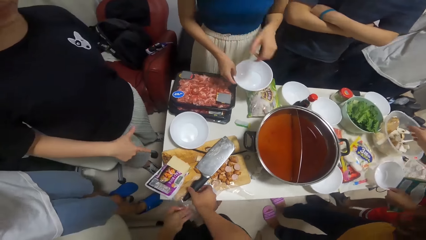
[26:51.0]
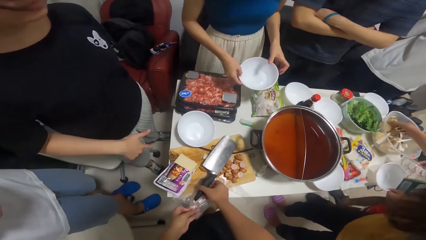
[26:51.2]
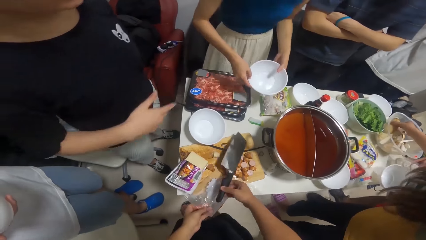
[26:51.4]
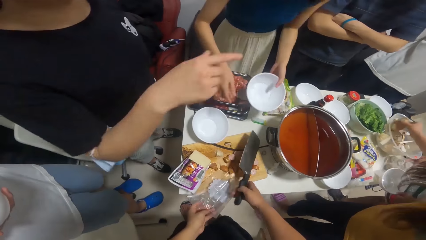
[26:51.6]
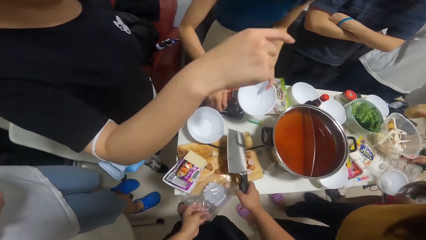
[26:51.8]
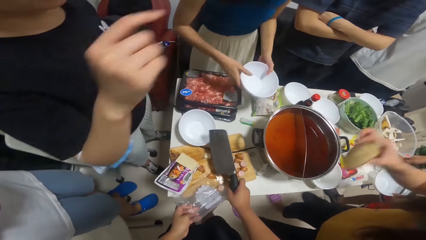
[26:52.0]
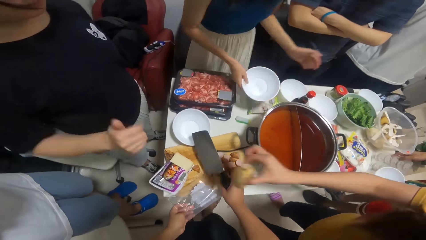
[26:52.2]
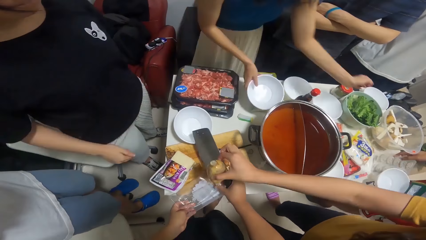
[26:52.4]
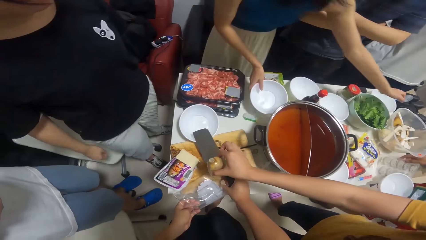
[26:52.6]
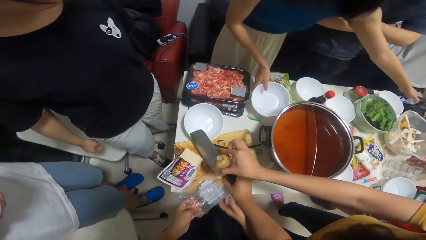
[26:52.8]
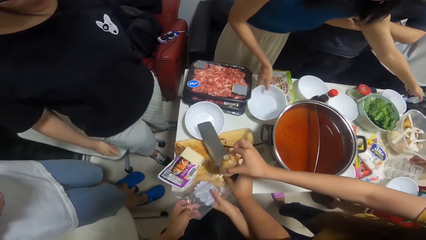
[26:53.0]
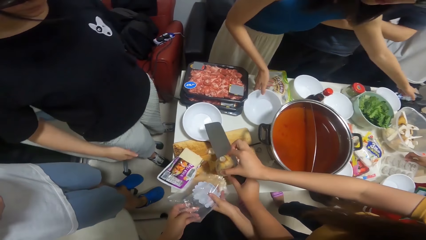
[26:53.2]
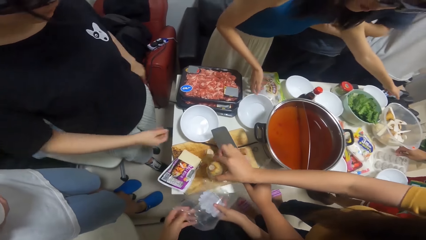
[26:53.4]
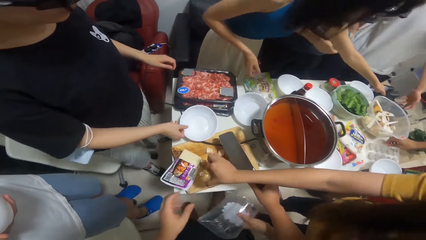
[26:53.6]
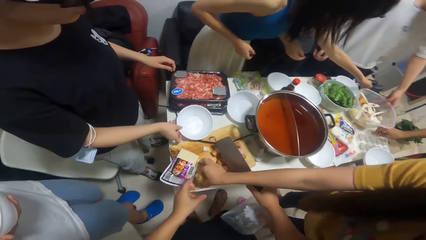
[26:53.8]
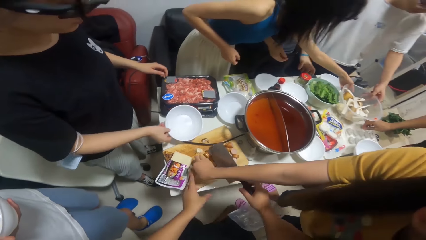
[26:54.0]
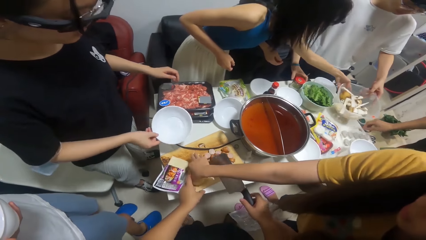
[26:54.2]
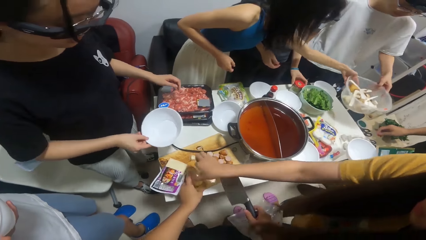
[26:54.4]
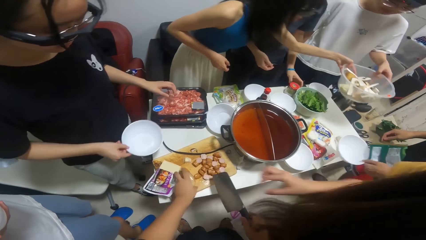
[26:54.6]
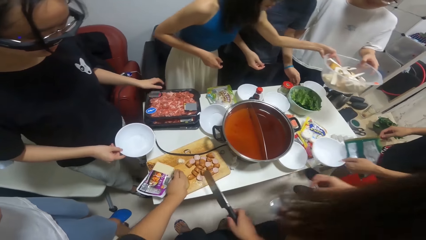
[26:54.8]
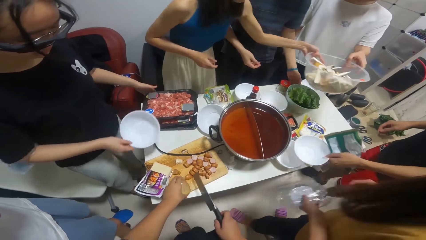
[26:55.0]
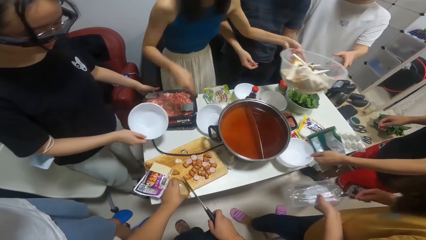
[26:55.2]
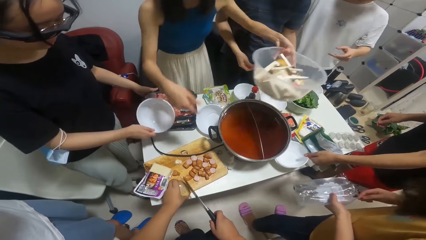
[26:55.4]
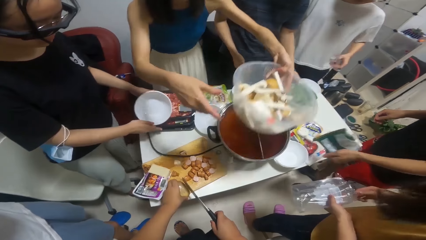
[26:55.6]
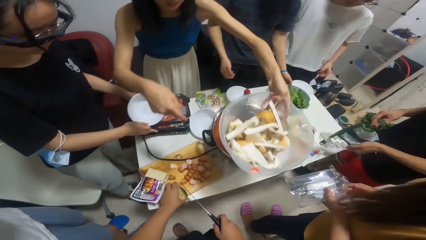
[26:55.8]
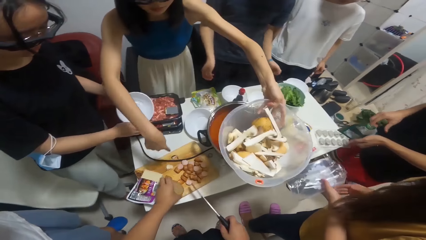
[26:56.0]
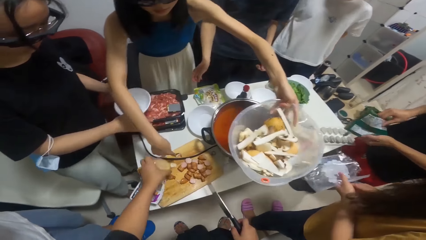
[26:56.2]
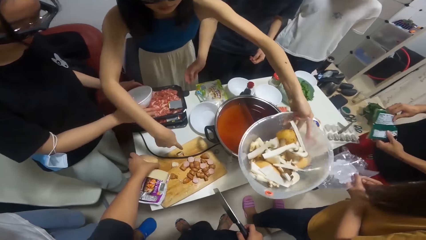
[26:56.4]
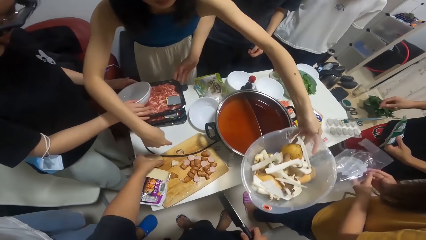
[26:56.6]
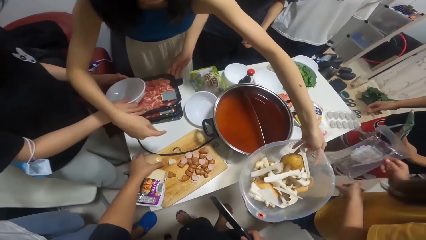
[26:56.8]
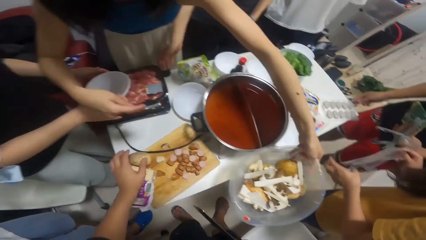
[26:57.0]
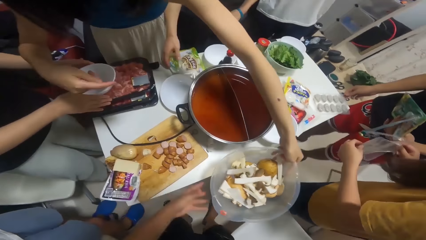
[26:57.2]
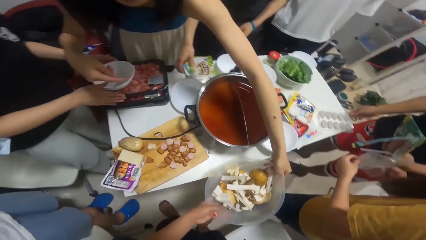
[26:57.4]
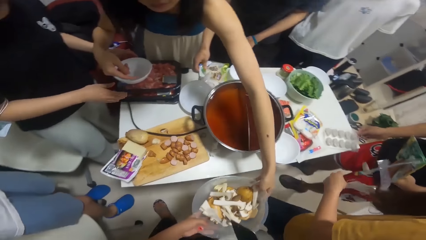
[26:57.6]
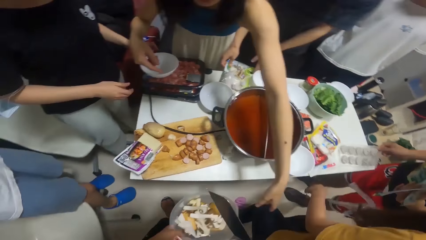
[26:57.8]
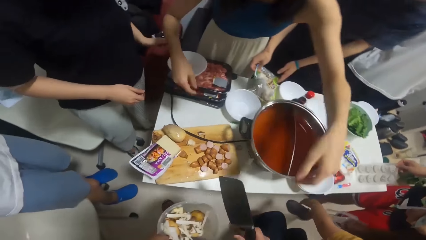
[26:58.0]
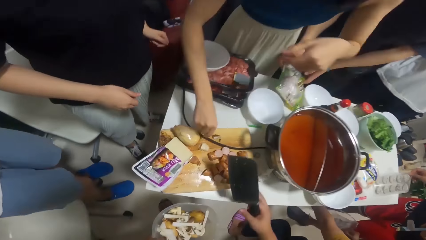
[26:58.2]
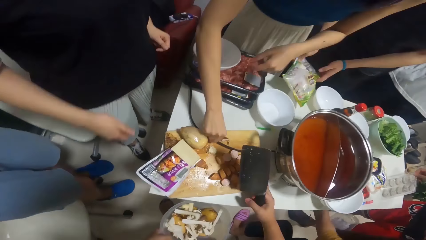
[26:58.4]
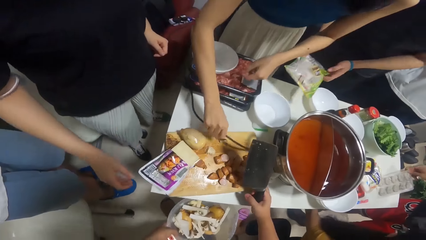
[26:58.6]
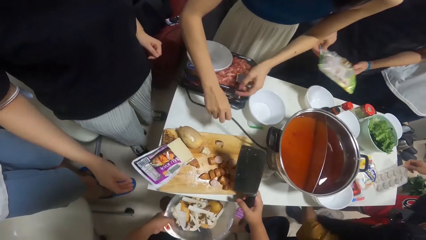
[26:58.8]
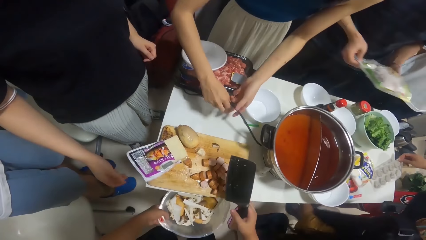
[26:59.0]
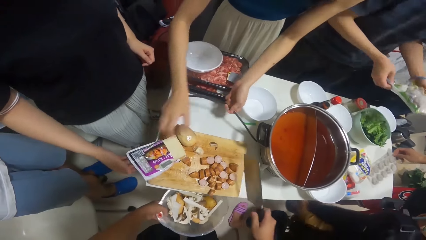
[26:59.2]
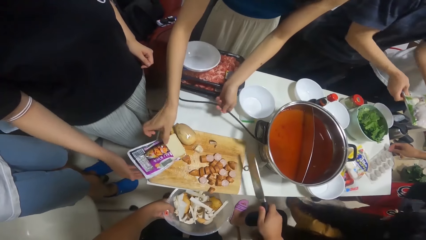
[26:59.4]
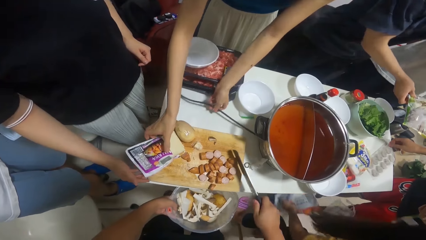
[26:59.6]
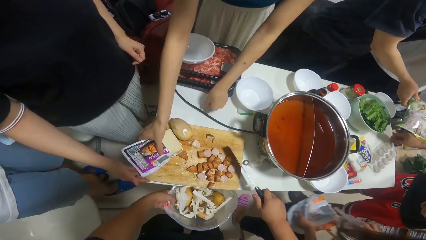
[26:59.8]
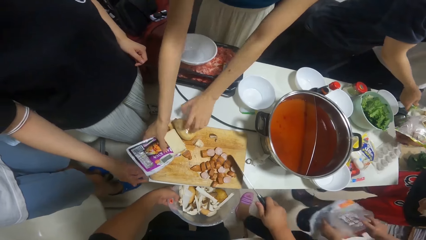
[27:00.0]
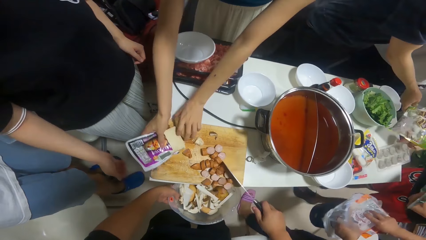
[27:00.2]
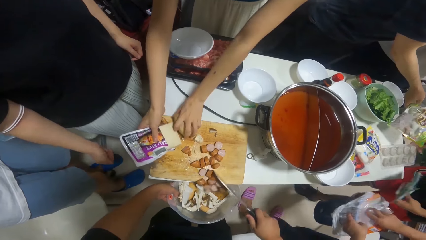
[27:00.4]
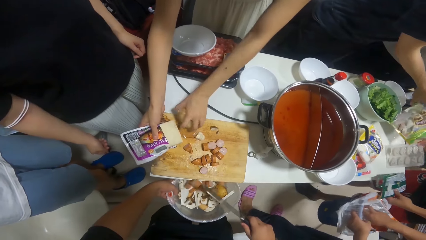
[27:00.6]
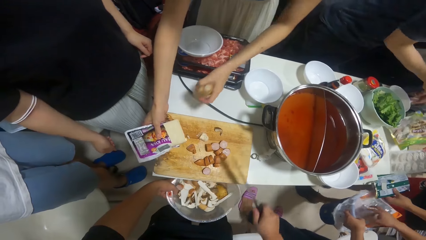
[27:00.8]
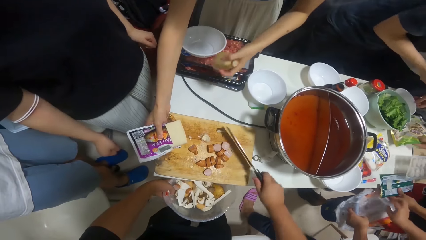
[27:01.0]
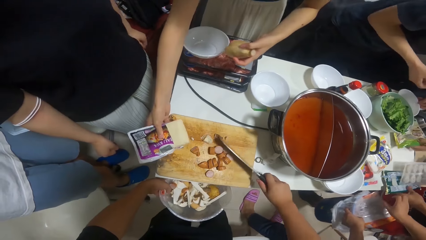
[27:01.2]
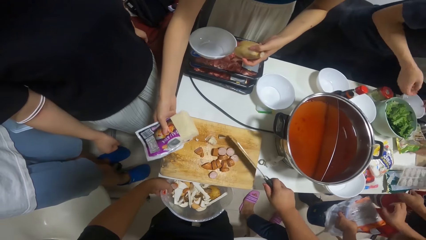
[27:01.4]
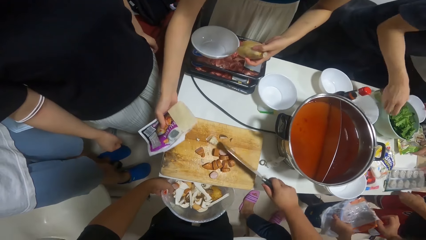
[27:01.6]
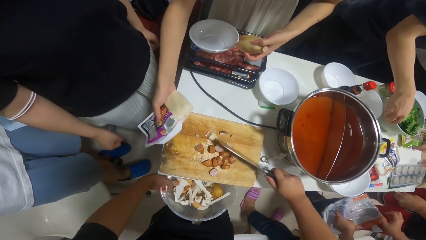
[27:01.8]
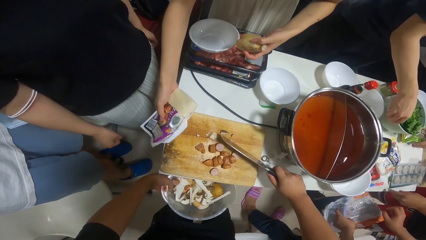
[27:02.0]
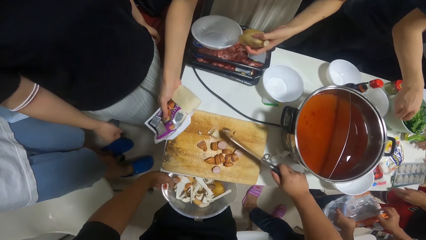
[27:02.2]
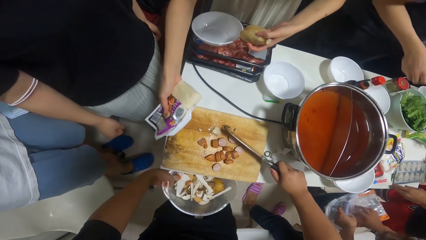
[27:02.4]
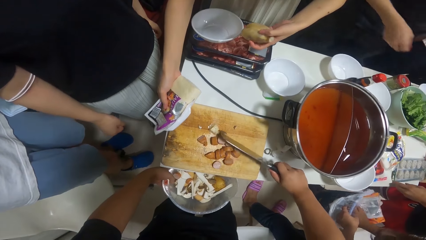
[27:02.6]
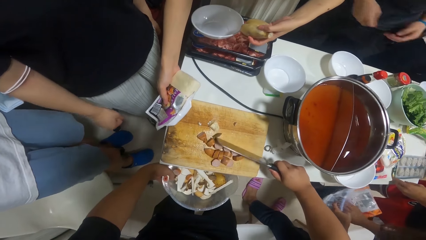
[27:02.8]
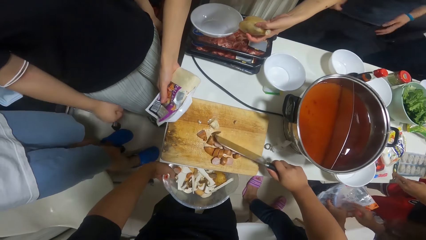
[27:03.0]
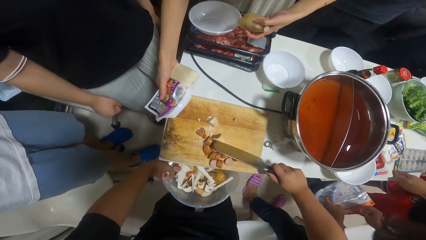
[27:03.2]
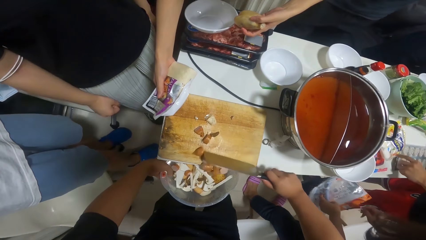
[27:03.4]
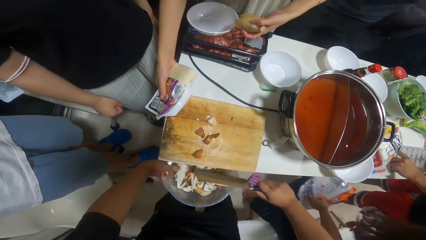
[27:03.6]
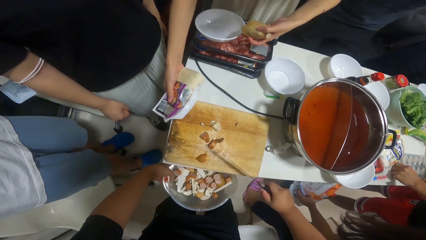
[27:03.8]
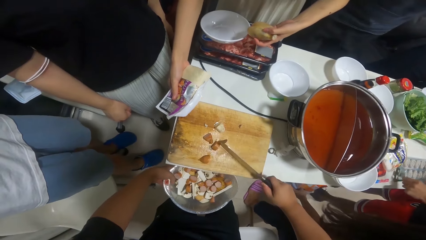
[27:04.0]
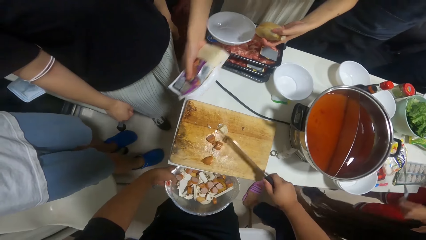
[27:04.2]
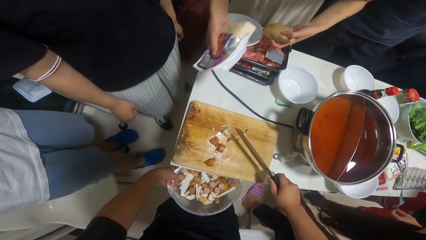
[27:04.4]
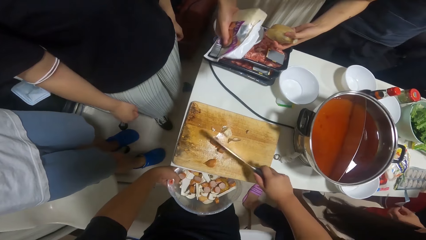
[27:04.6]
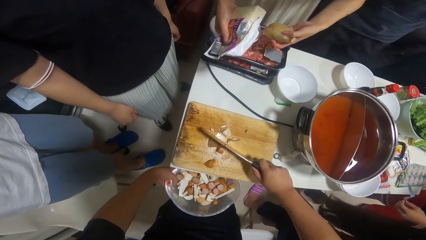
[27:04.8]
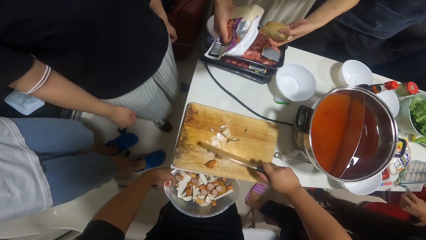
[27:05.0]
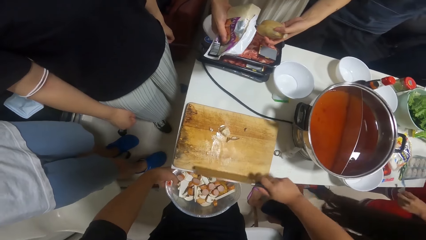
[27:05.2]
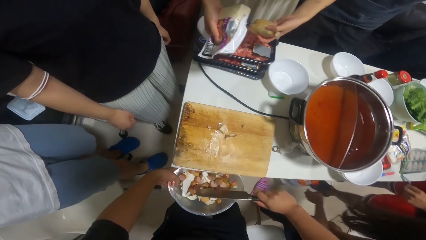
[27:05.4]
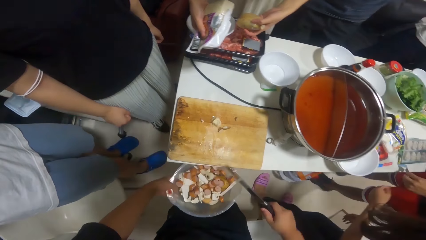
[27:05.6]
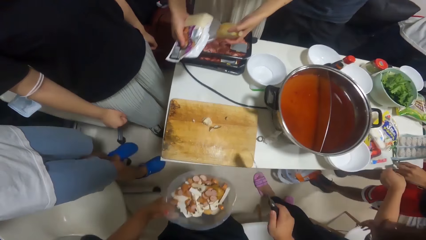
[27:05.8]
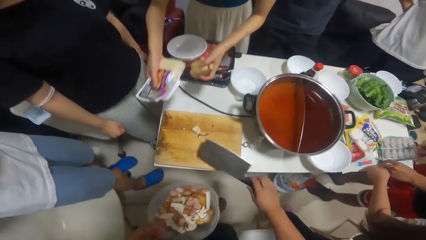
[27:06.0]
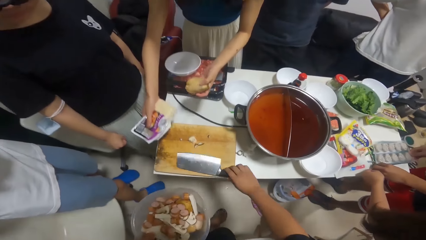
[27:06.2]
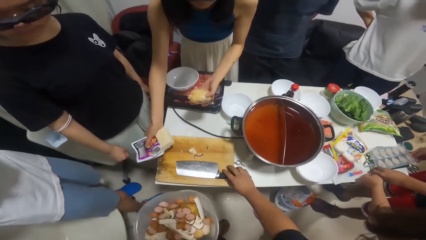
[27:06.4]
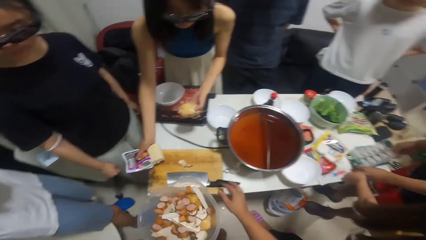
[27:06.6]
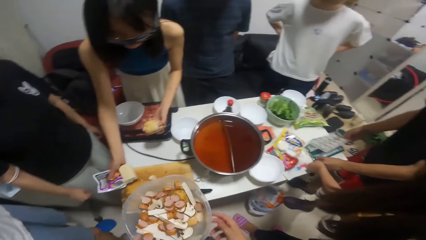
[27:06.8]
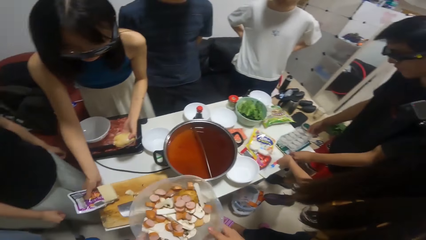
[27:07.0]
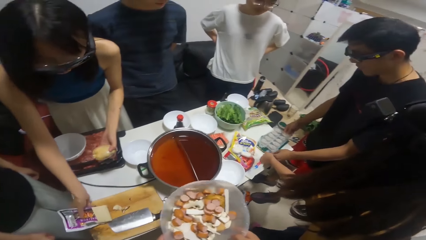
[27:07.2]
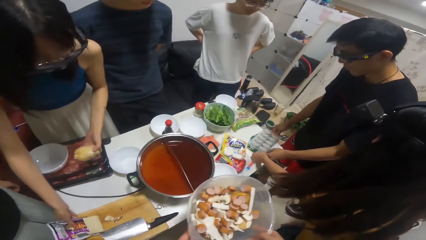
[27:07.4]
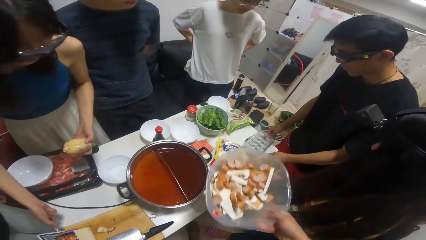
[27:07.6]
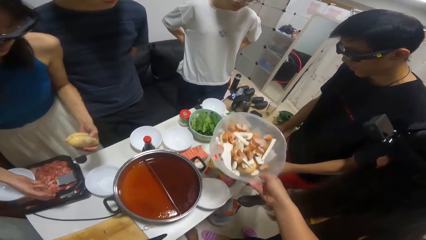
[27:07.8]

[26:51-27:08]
A woman points her right hand at the chips on the table. A man drops the chips from the sachet in his hand. The camera wearer picks up the knife. Another woman drops a potato on the table with her right hand. A third woman picks a plate of potatoes on the table with her left hand. The first woman picks a plate on the table with her right hand. The camera wearer takes something from a person. Another man touches a bowl of potatoes with his left hand. The first man drops the plate on the table with his right hand. The first woman drops the plate on the table with her left hand. The camera wearer takes a bowl from another person. A third man picks the sachet of seasoning on the table with his hands. The third woman picks the wire on the table with her right hand, passes the wire from her right hand to her left hand. The third man drops the sachet of seasoning on the table with his hands. The third woman picks the chip on the table with her right hand. The camera wearer puts the sausages in the bowl. The third woman picks a potato on the table with her left hand. The first man drops the chips and its nylon on the table with his hands. He touches the chips and its nylon on the table with his hands. The third woman drops the chip on the table with her right hand.
